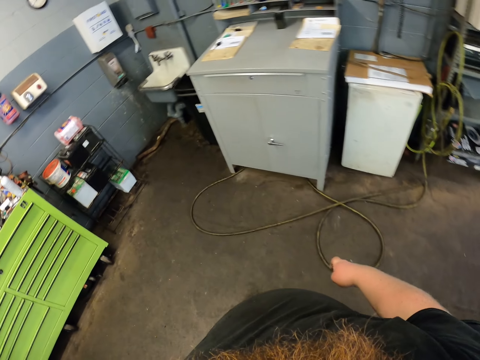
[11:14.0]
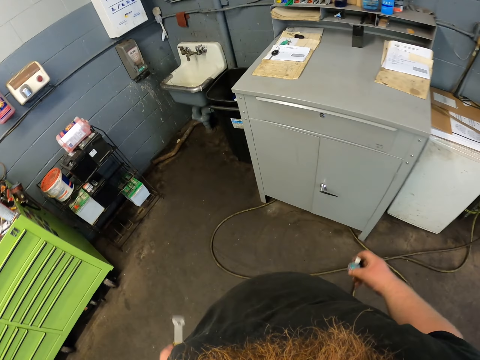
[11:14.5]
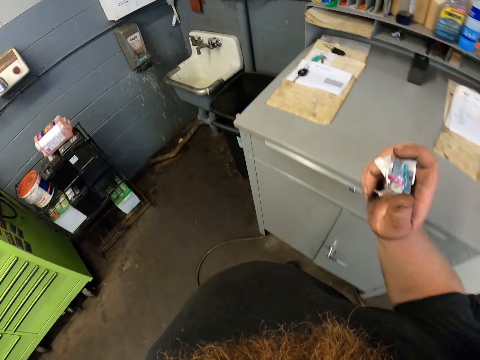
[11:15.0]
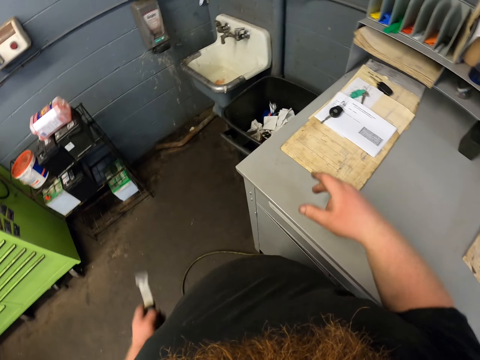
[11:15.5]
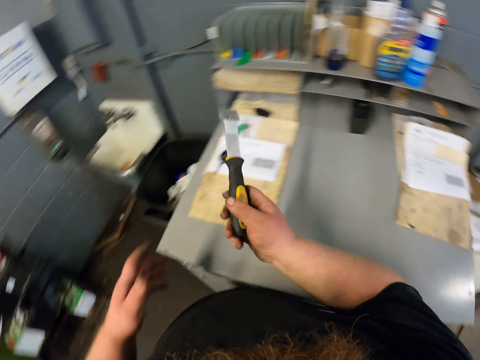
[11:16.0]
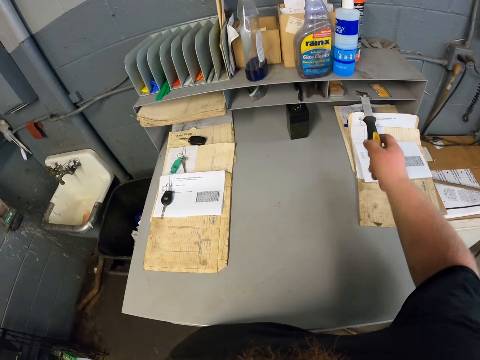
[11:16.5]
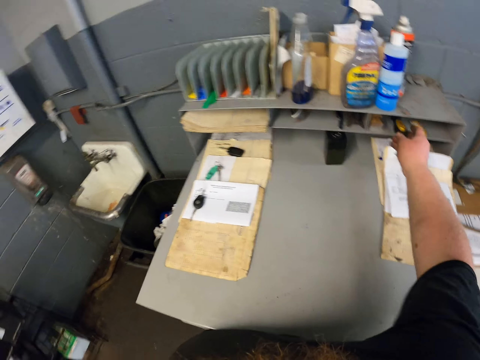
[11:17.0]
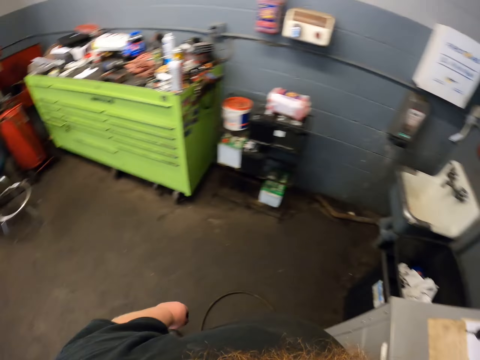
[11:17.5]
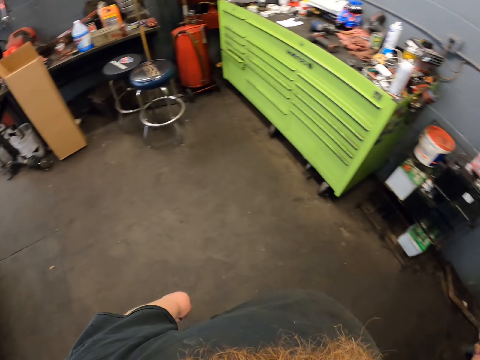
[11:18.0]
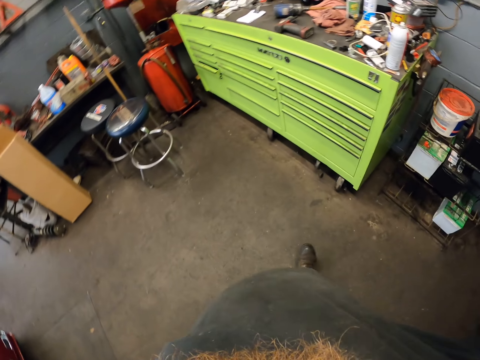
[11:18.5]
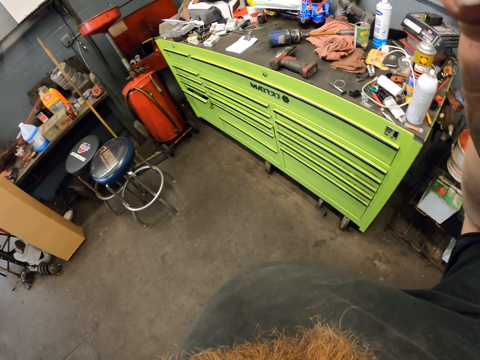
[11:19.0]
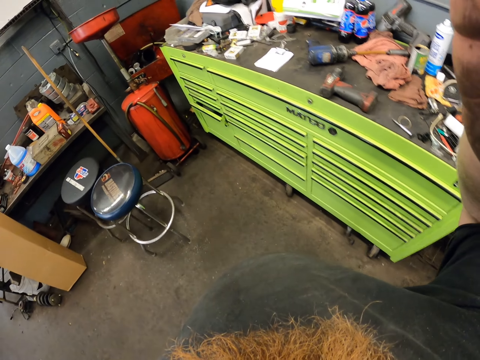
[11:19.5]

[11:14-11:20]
The camera wearer throws the stickers into the trash bin. He puts a scrubber or scraper on the right hand. He puts the scraper on the tool cabinet. He walks and touches his head with his hand.
